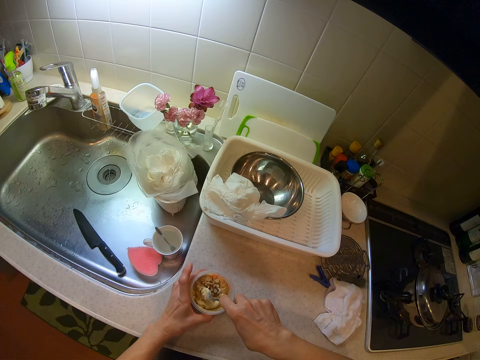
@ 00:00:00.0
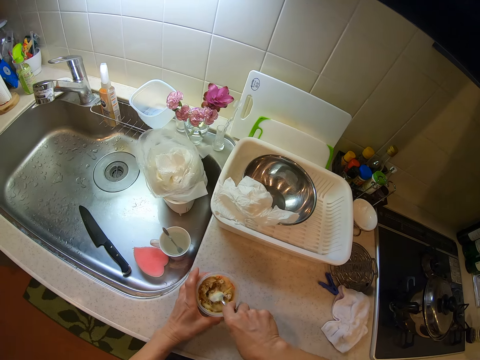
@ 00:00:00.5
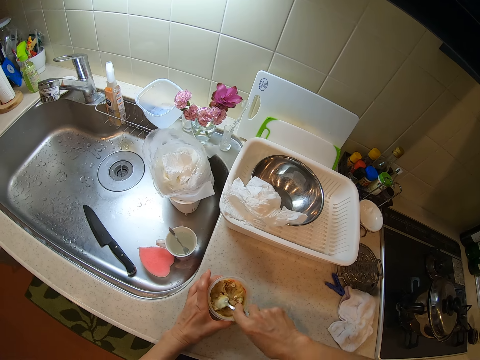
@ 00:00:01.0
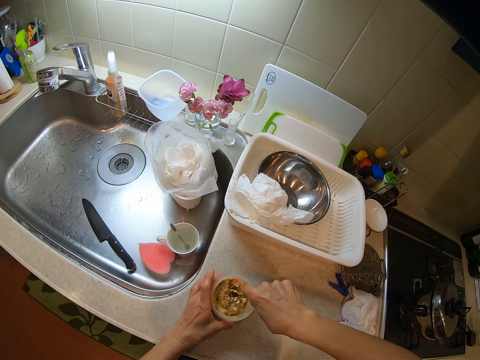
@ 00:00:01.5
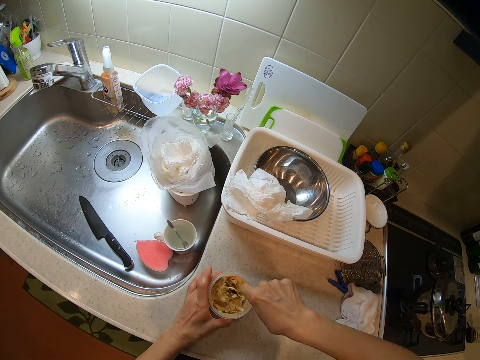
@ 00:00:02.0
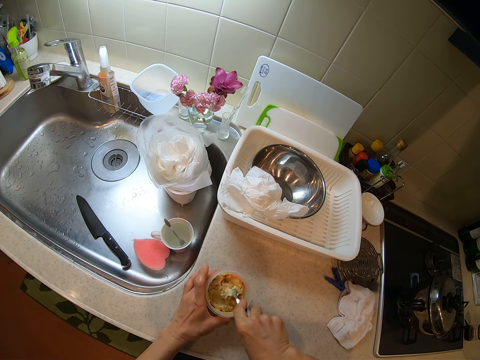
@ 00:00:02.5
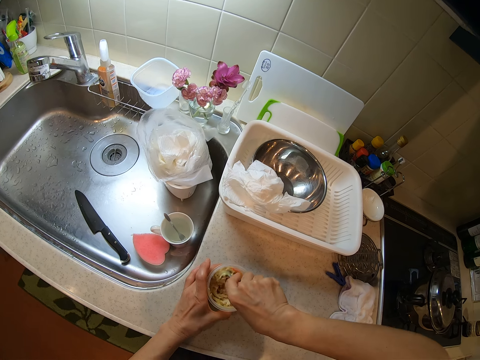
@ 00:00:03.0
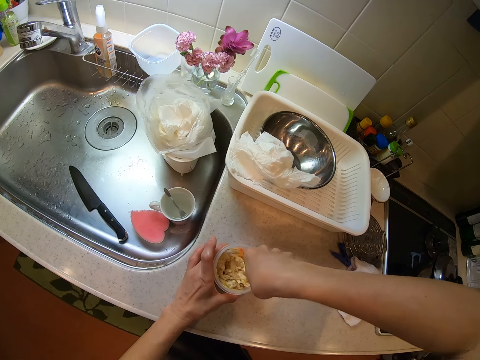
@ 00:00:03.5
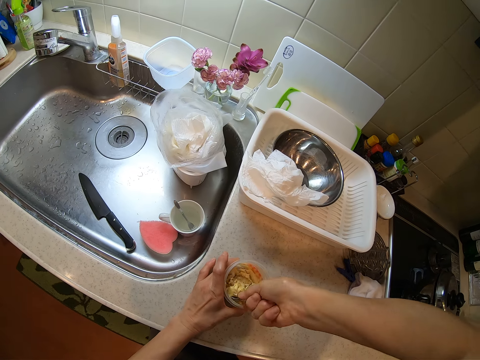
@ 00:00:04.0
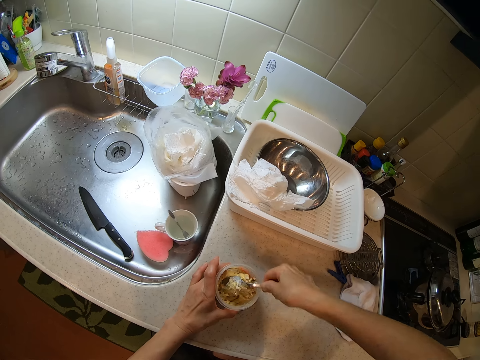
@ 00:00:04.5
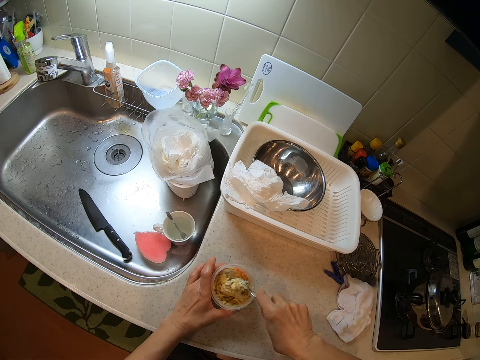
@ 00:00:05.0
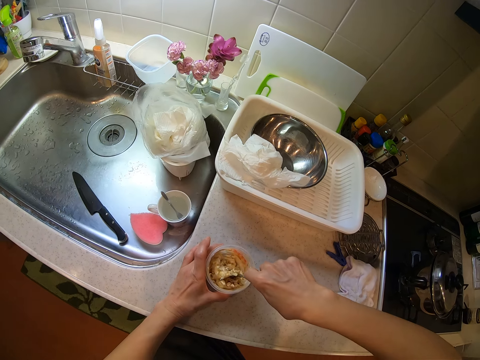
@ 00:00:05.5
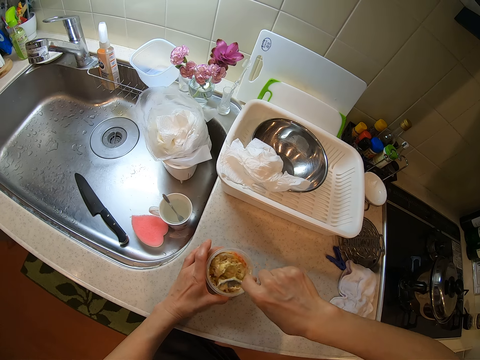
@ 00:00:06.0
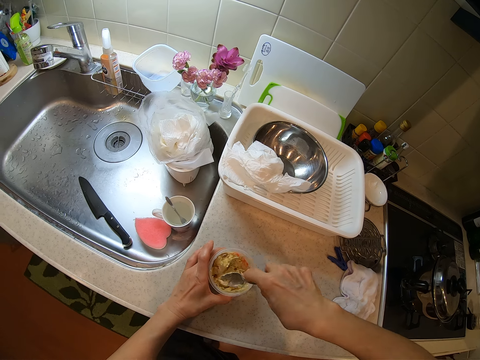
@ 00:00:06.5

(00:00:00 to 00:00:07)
The camera wearer stirs peanut butter in a plastic tin on the kitchen slab using a spoon.

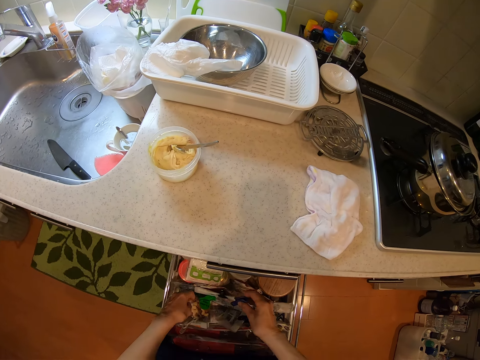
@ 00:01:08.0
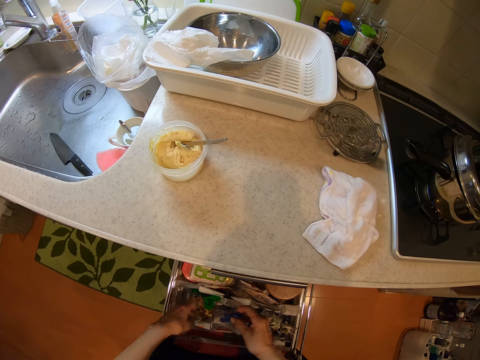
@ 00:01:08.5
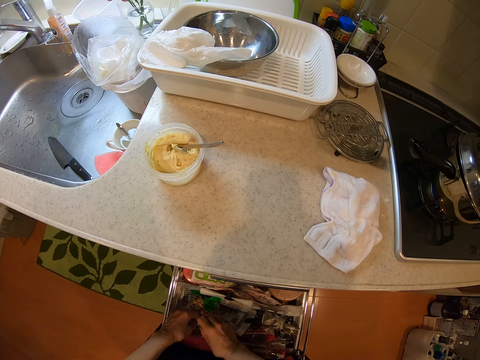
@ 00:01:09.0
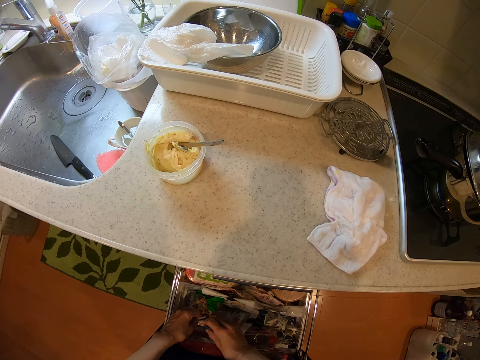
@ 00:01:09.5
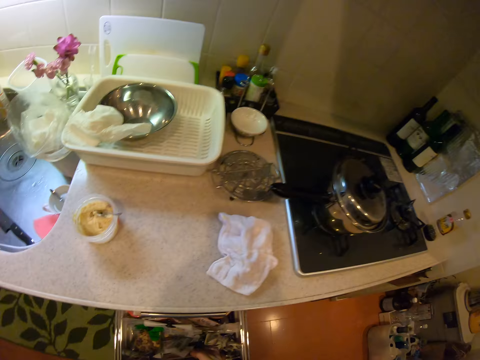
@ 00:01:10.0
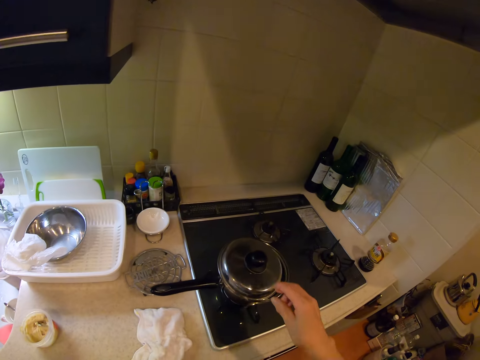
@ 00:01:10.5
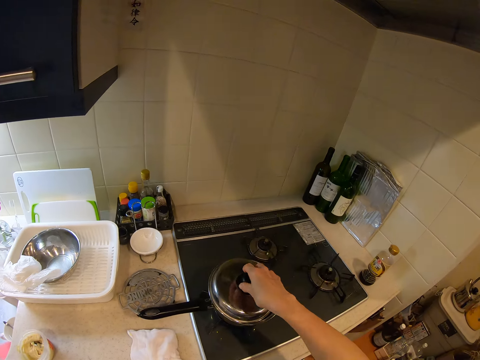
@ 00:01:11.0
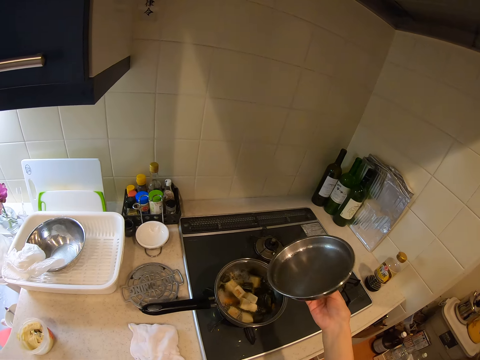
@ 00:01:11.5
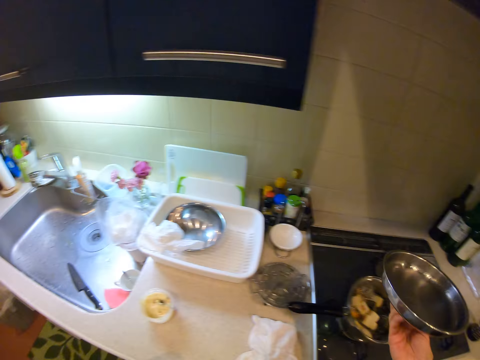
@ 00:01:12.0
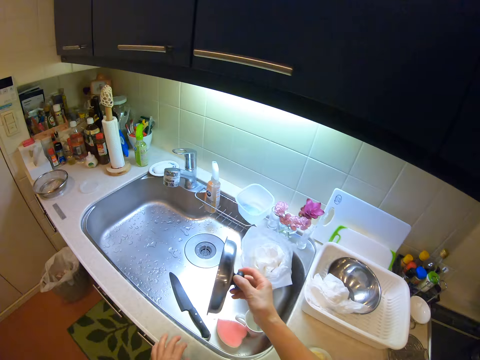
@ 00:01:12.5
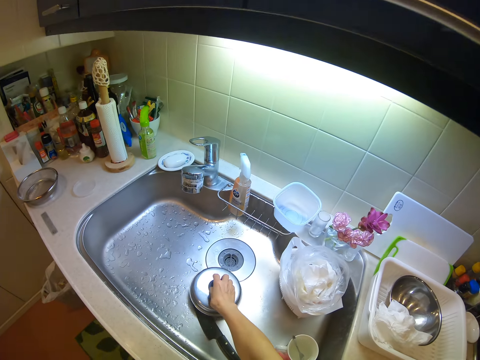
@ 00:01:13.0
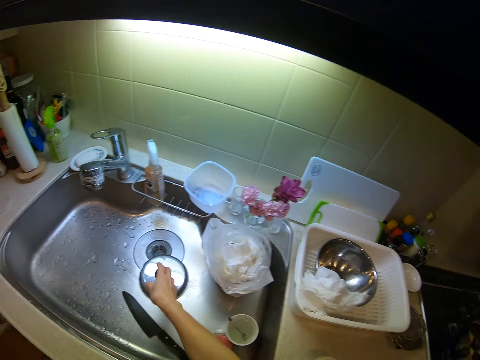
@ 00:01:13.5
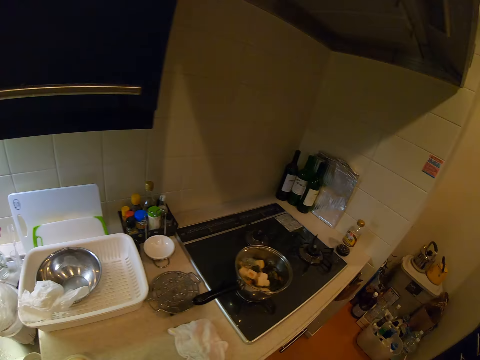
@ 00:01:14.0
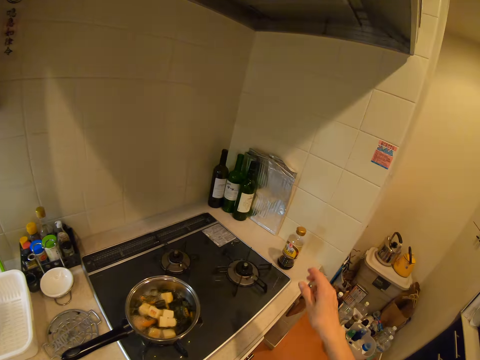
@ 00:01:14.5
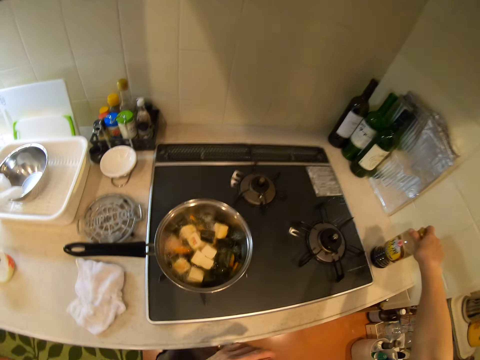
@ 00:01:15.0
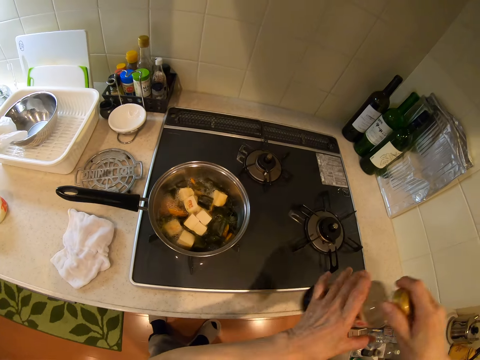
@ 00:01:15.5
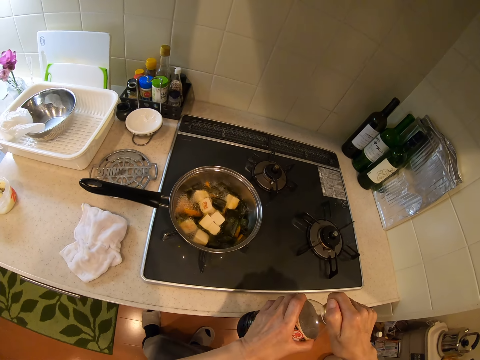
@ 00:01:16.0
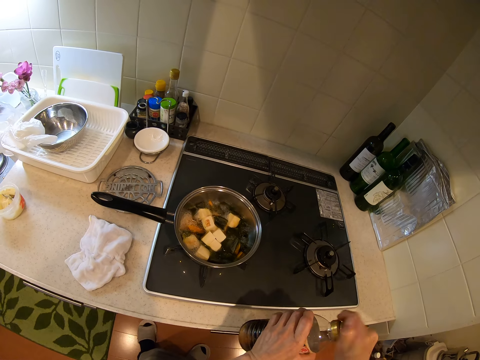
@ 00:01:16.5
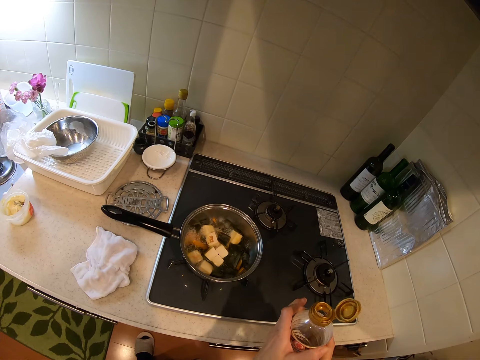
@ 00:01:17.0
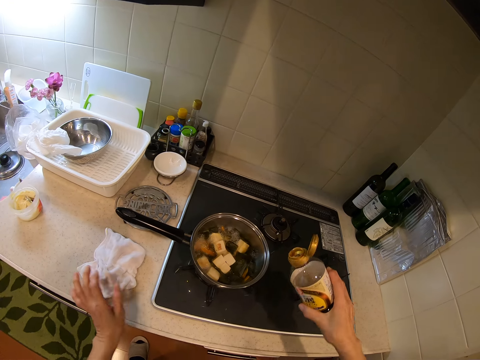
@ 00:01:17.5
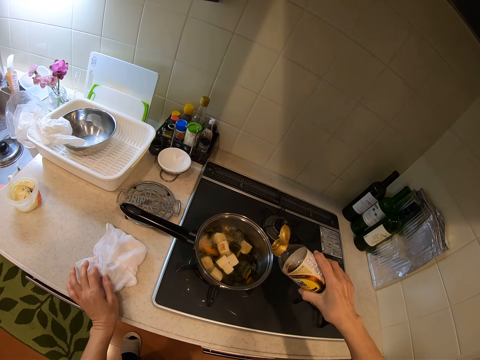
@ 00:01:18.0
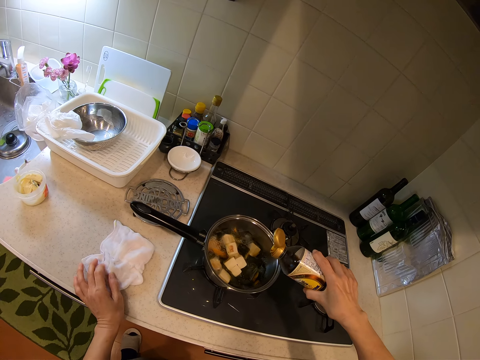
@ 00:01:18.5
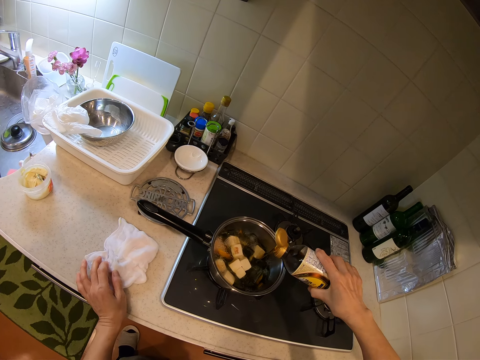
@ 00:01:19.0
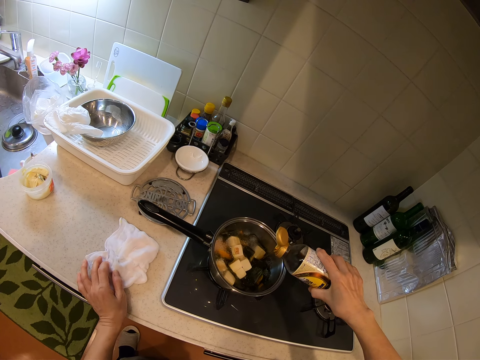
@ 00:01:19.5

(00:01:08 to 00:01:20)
The camera wearer puts a plastic clothes peg on a sachet bag in the drawer. They remove the pot lid on a cooking pot on the cooker. They put the pot lid in the sink. They take a bottle of sauce or vinegar from the slab near the cooker. They open the bottle. They pour vinegar in the cooking pot.

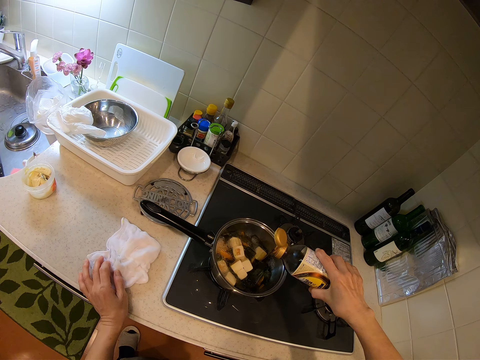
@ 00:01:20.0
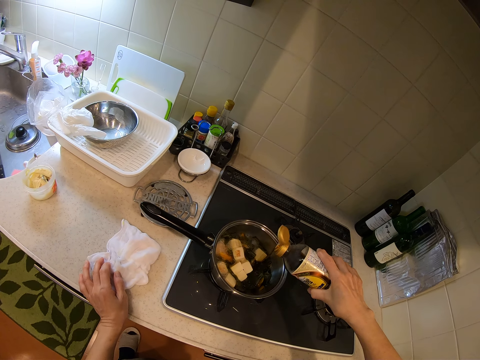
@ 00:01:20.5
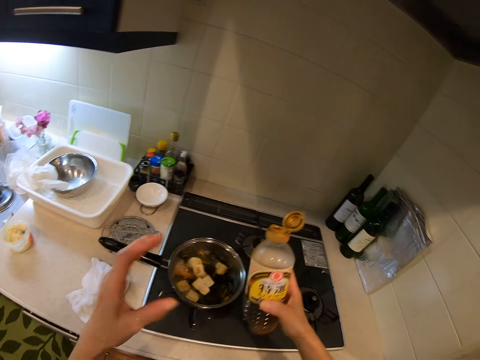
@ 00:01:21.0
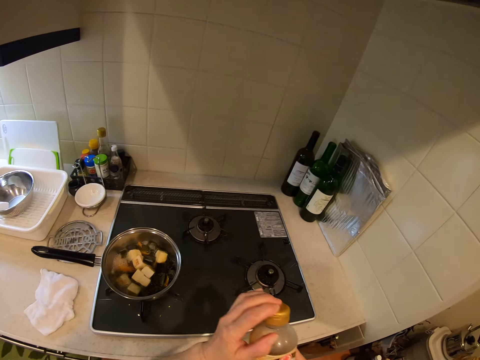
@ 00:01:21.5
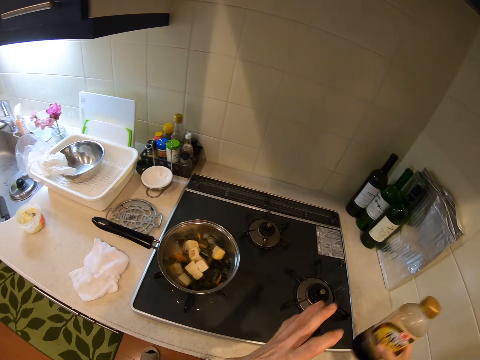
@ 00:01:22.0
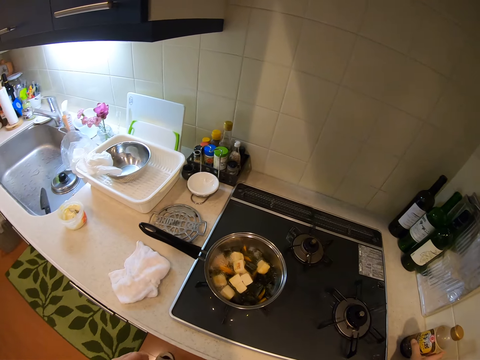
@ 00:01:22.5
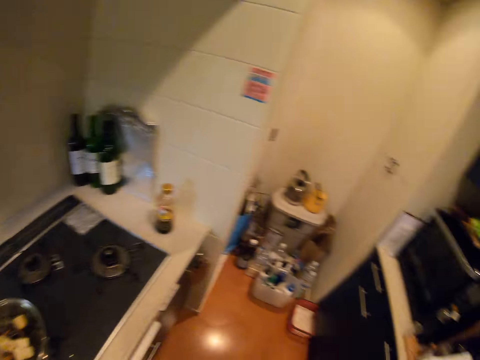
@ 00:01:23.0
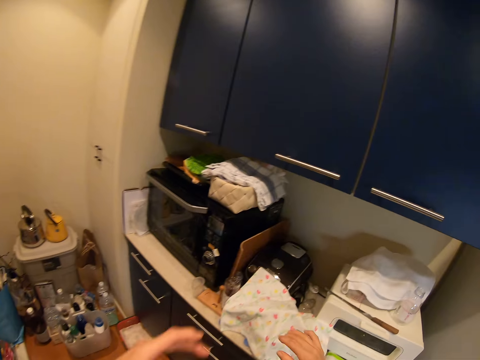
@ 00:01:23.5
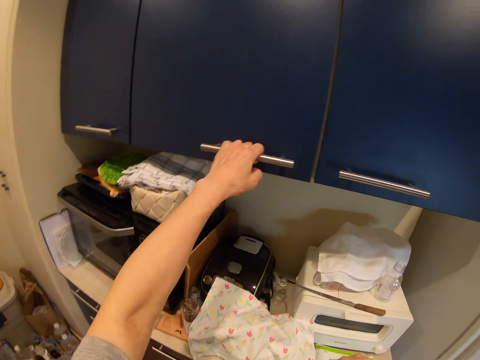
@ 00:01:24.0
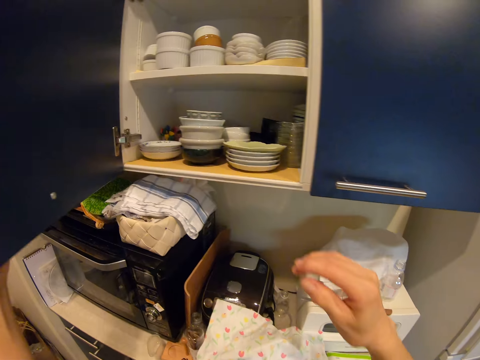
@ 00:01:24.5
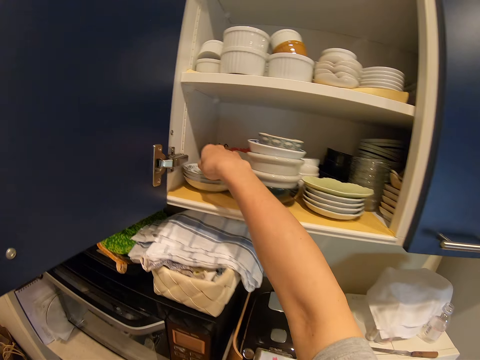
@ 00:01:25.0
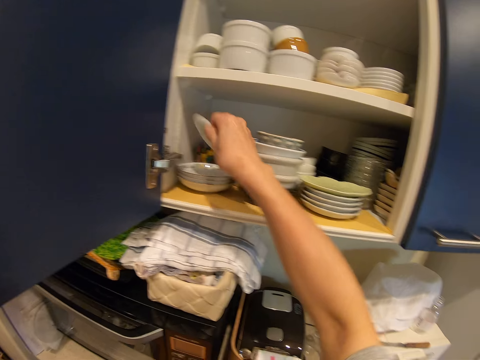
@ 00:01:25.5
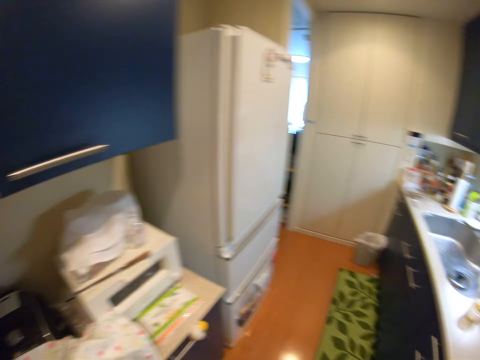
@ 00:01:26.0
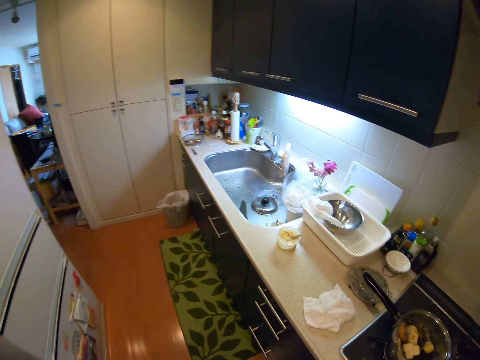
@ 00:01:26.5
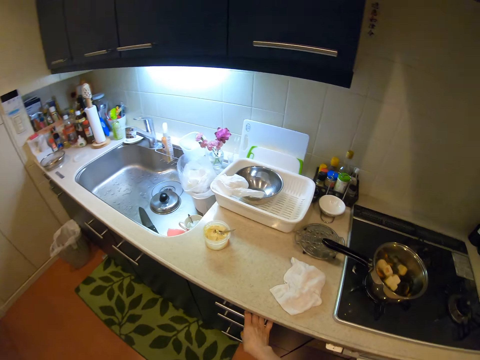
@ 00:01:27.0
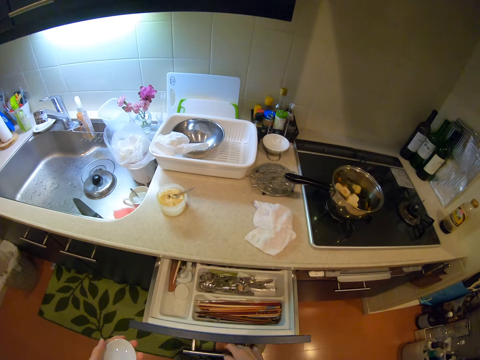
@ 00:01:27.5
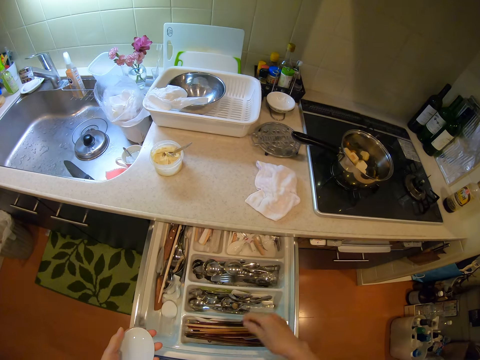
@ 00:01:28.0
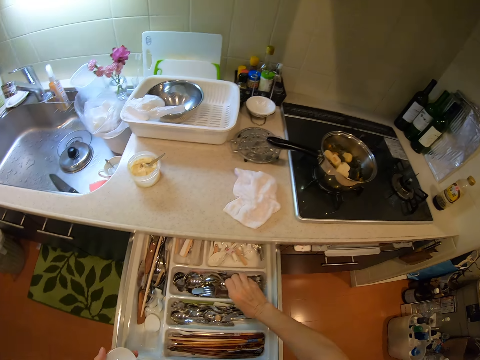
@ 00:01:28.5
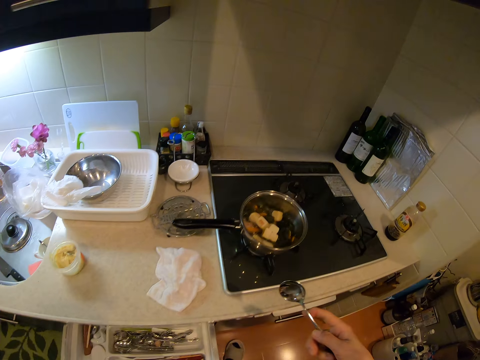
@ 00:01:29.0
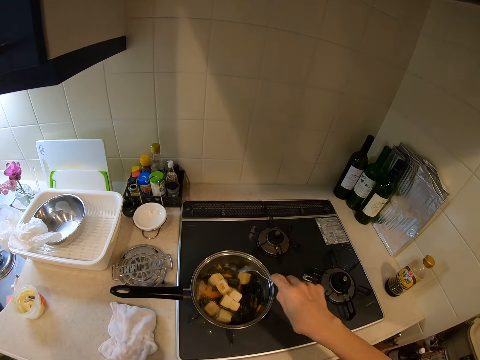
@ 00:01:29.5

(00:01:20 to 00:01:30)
The camera wearer closes the vinegar bottle. They put the vinegar bottle on the kitchen counter. They turn around. They open the kitchen cabinet. They pick up a sauce bowl from the cabinet and close the cabinet. They pull the kitchen cabinet drawer. They pick up a spoon from the drawer and close the drawer.
